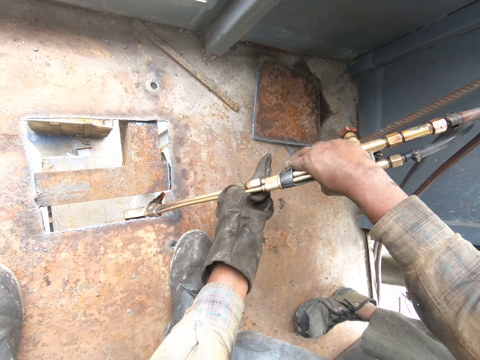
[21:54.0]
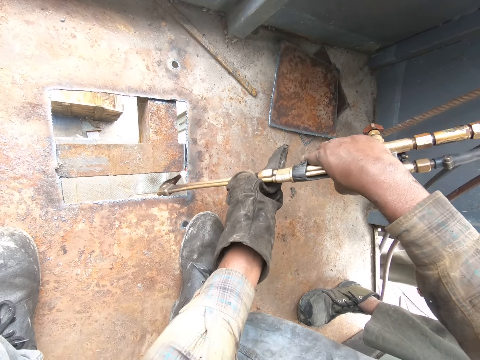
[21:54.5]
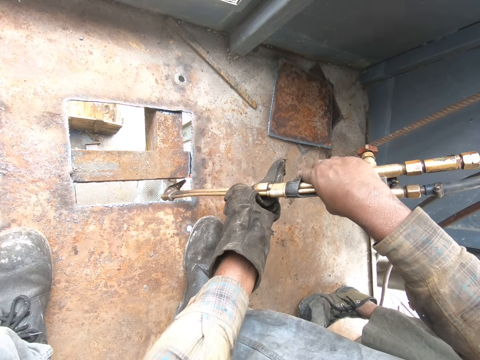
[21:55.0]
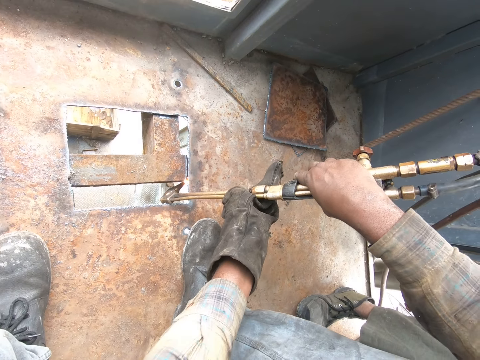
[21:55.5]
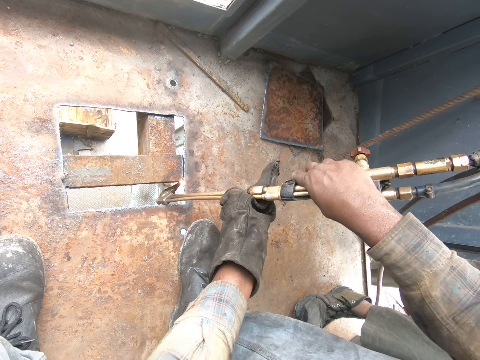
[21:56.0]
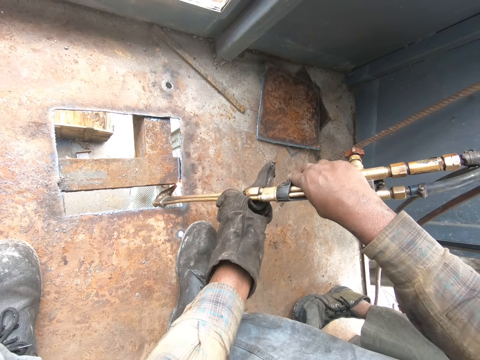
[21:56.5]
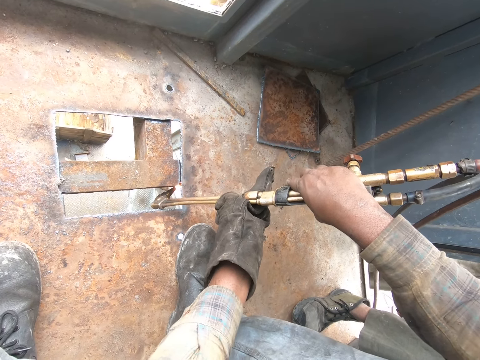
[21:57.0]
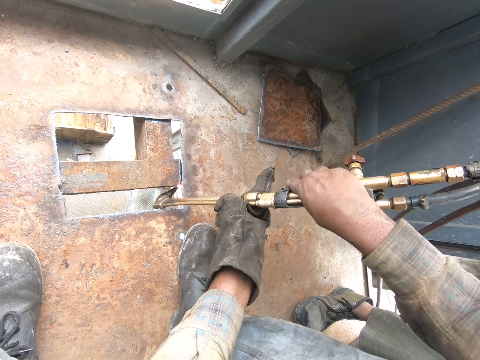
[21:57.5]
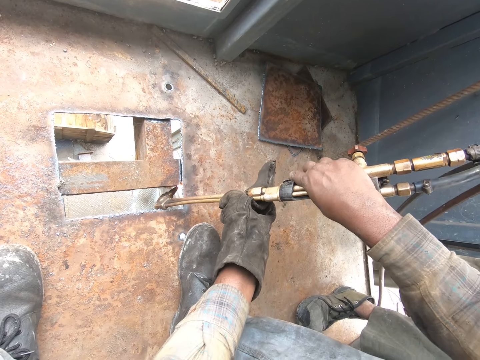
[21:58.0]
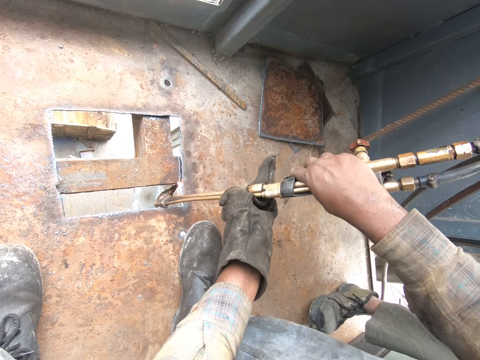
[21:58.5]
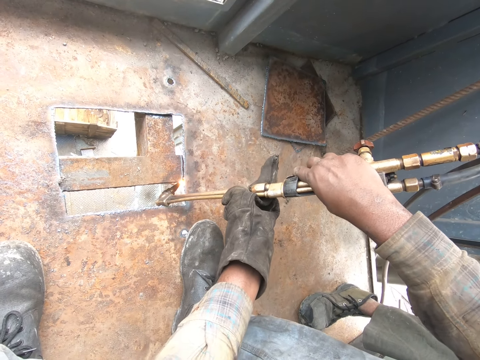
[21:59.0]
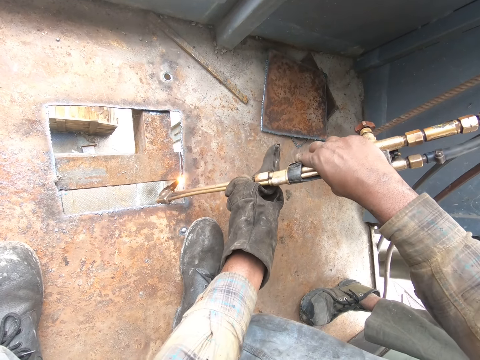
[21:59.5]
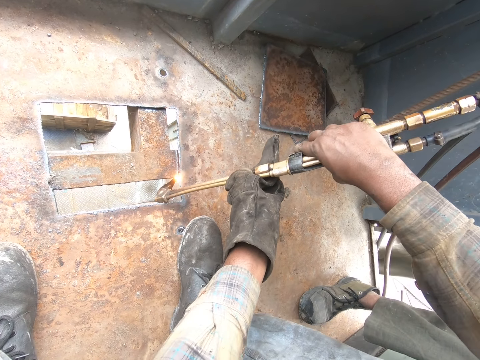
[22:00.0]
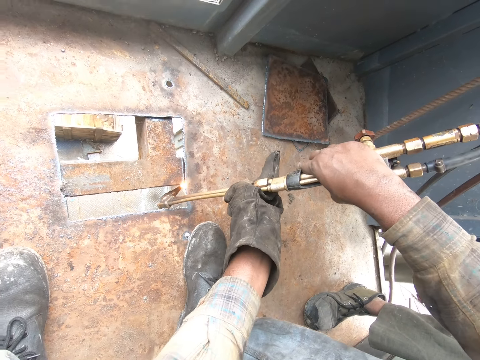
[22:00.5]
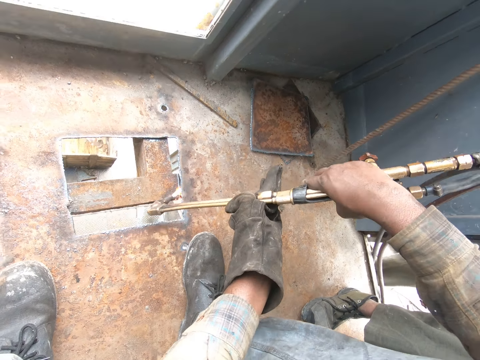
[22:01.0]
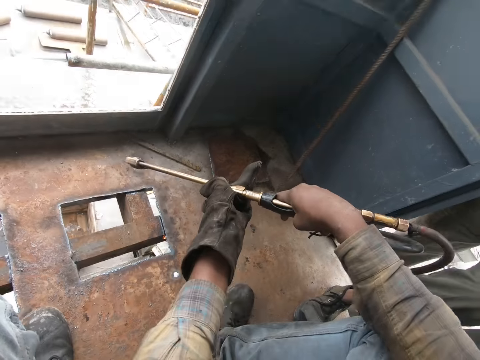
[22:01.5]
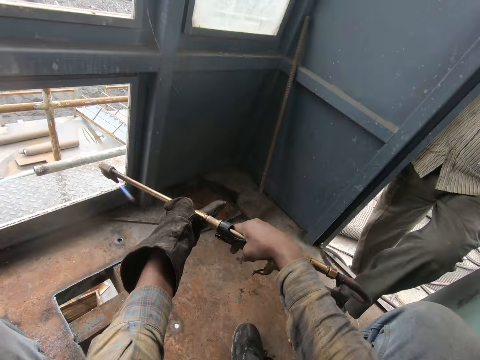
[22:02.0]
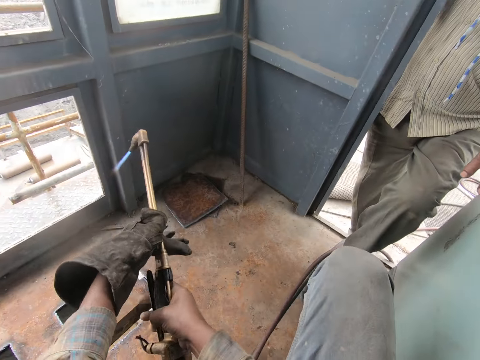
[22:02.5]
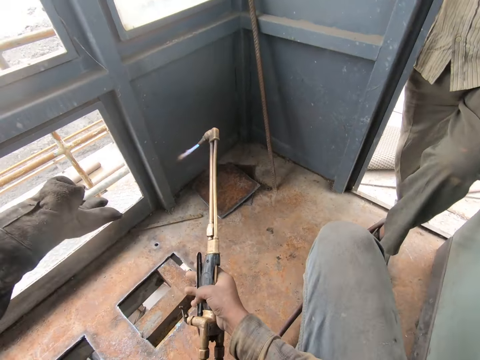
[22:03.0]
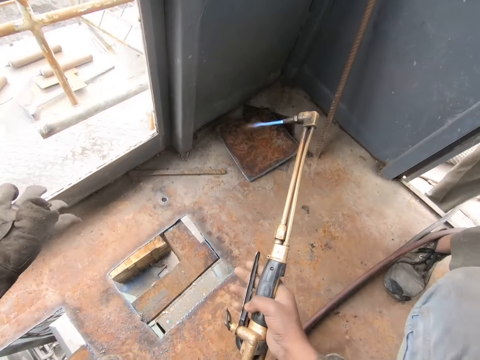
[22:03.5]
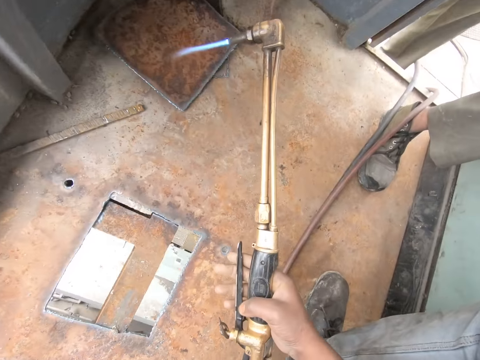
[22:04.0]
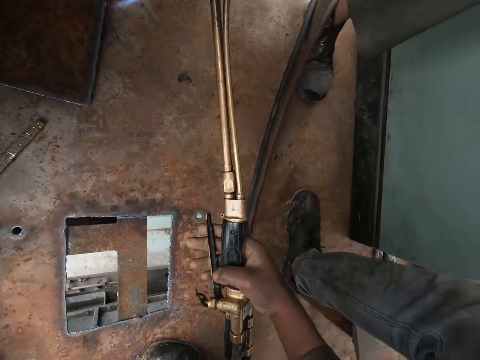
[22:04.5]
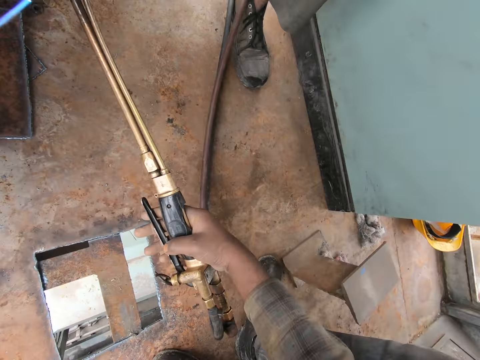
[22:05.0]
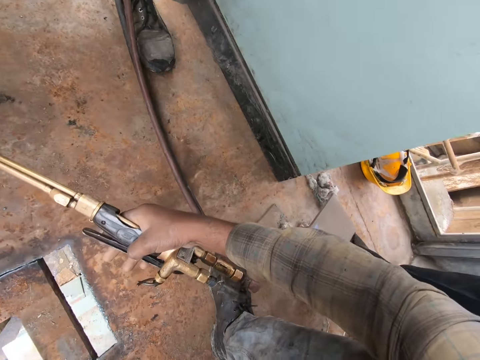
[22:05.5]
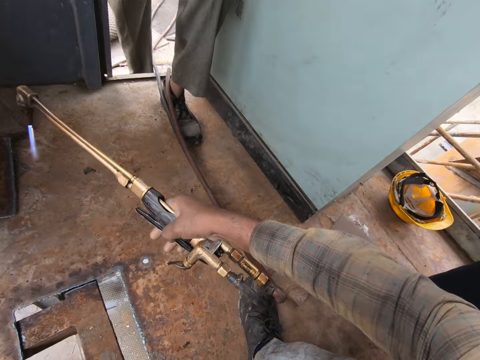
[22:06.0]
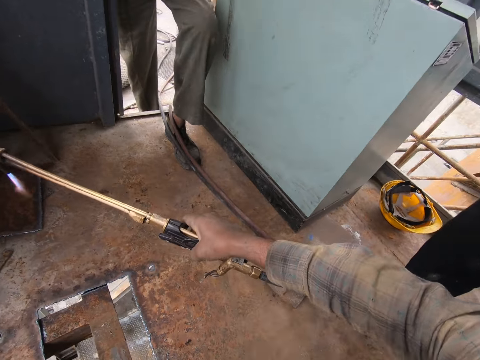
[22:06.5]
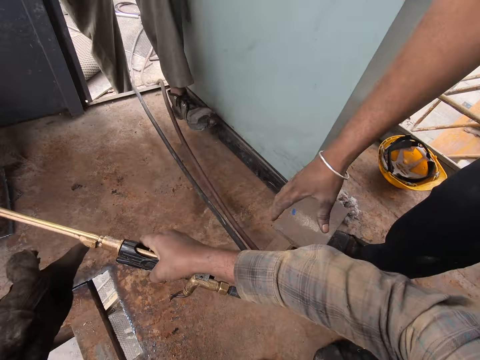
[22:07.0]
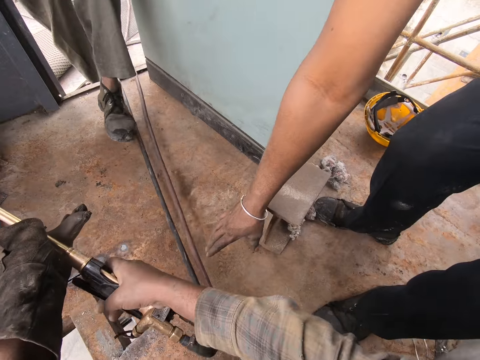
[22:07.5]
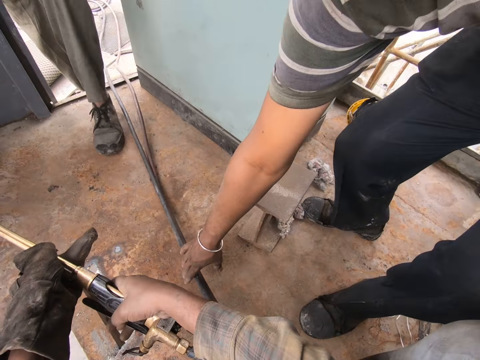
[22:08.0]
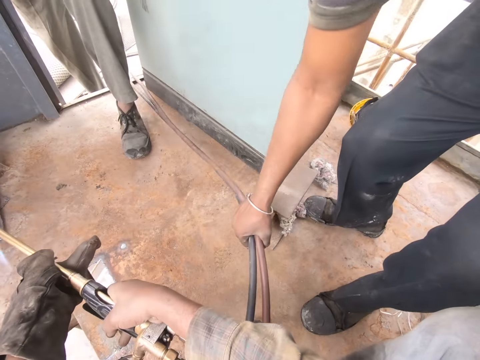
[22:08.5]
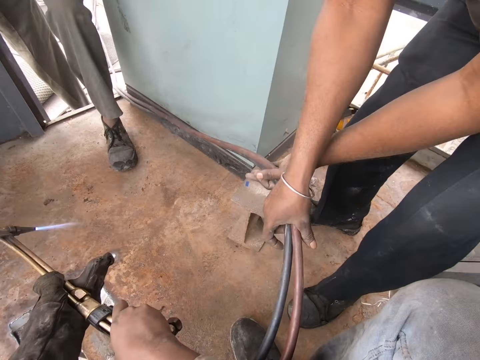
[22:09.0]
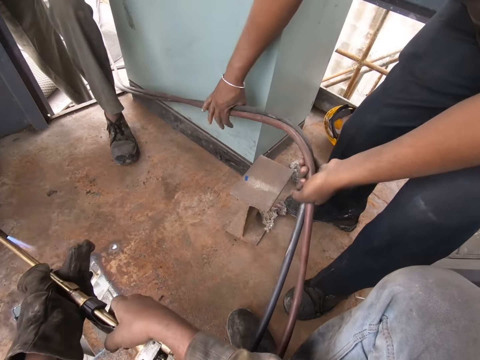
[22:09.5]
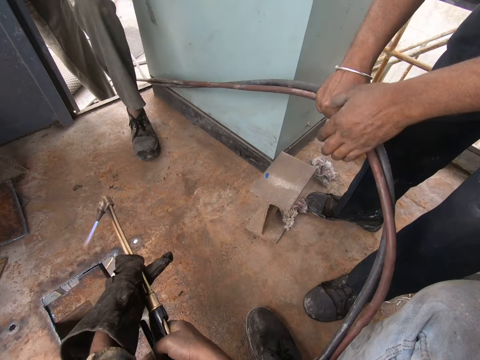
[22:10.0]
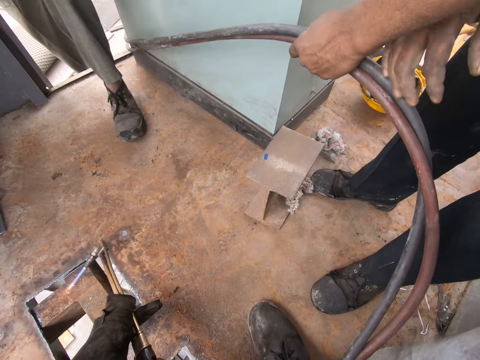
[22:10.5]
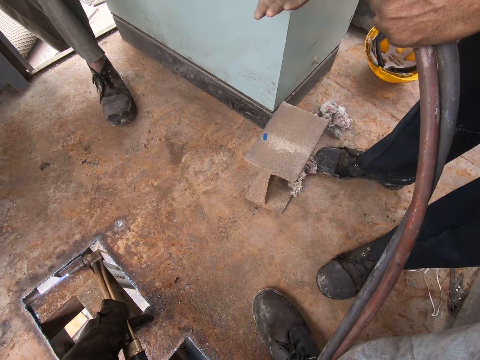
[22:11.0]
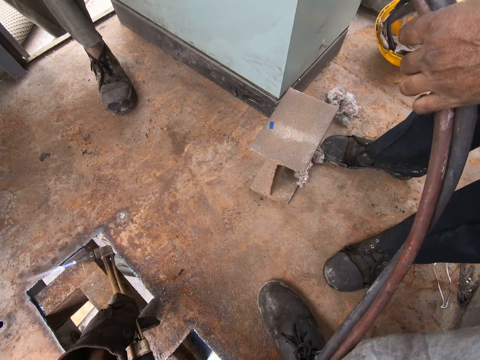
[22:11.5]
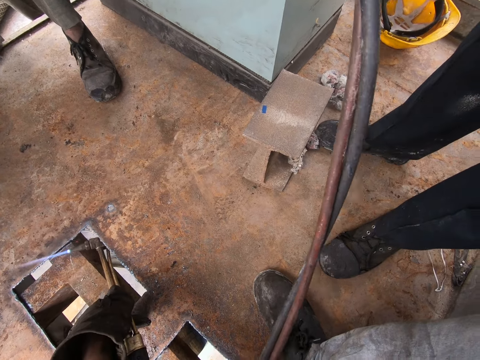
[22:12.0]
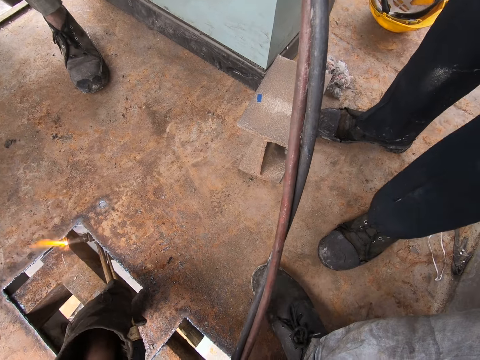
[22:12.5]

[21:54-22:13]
The camera wearer welds. They hold the welding torch. They interact with the man. Another person picks up the blow torch pipes. The other person pulls the blow torch pipes.

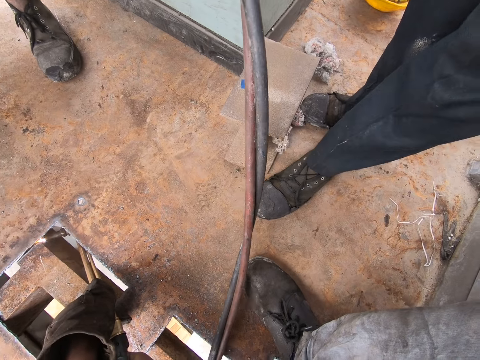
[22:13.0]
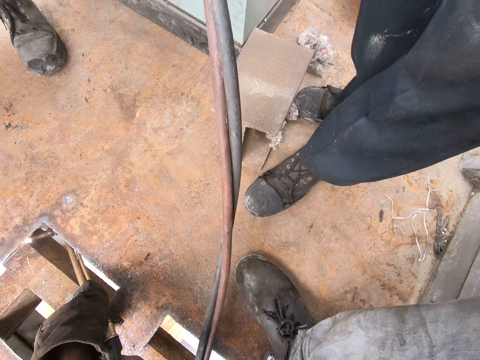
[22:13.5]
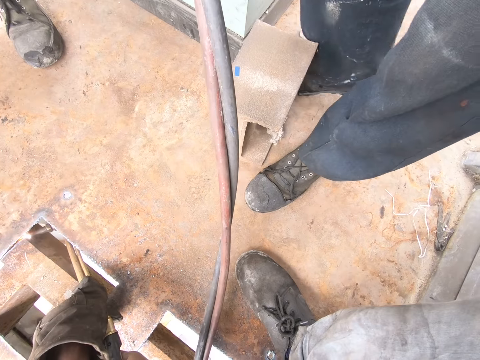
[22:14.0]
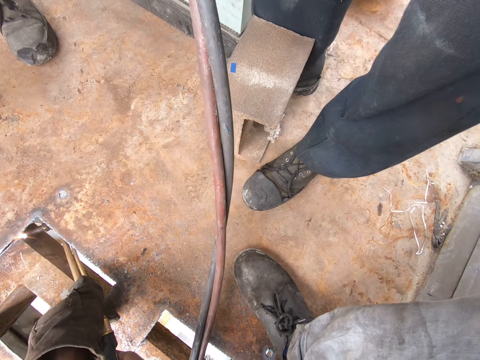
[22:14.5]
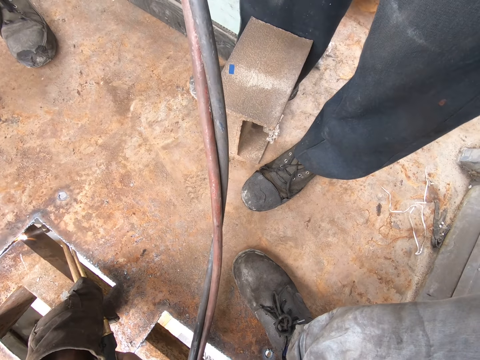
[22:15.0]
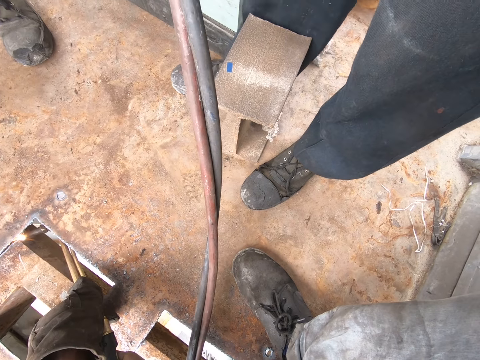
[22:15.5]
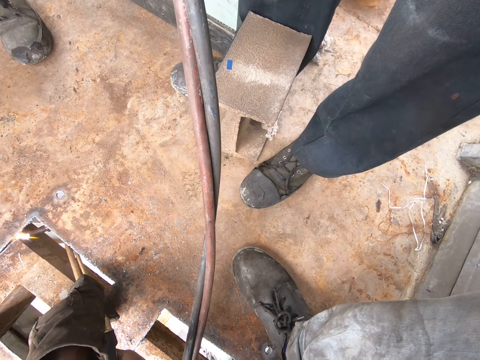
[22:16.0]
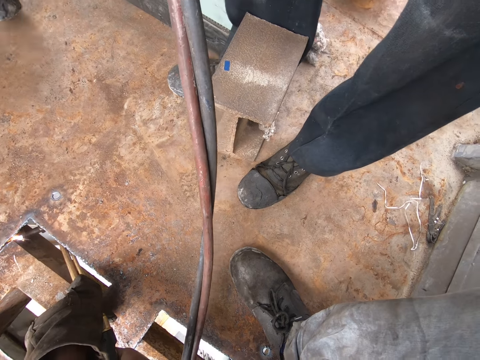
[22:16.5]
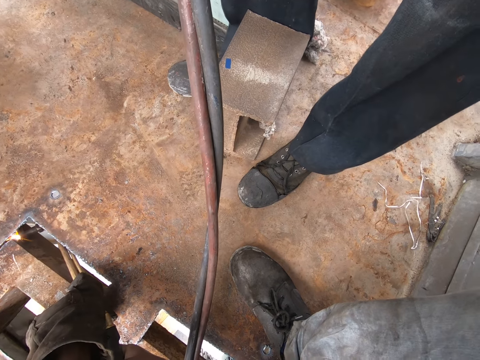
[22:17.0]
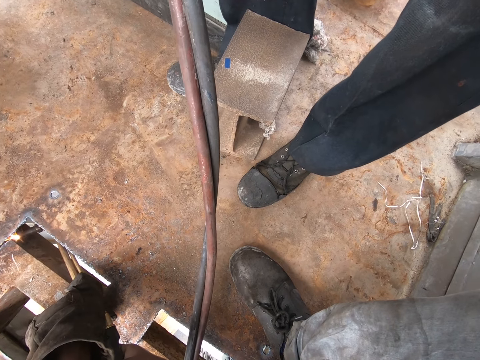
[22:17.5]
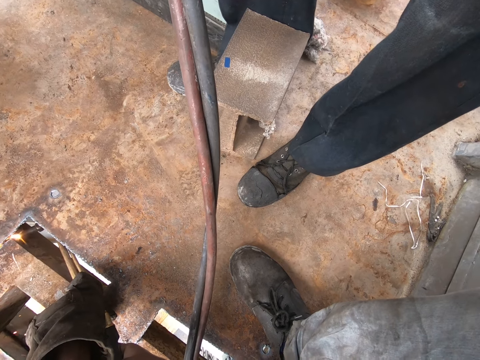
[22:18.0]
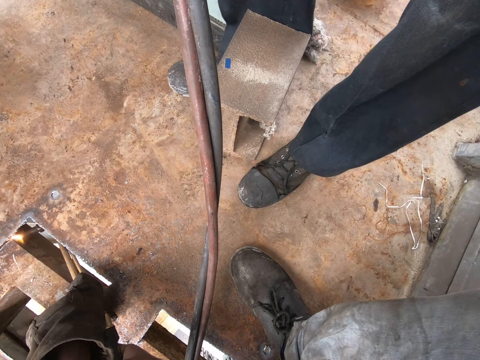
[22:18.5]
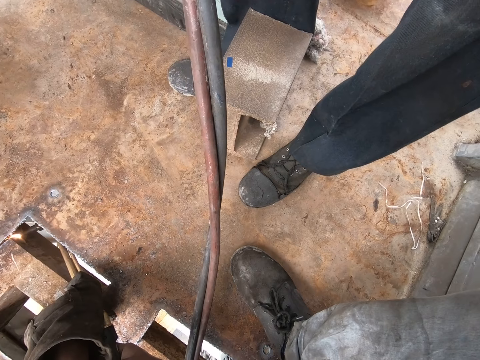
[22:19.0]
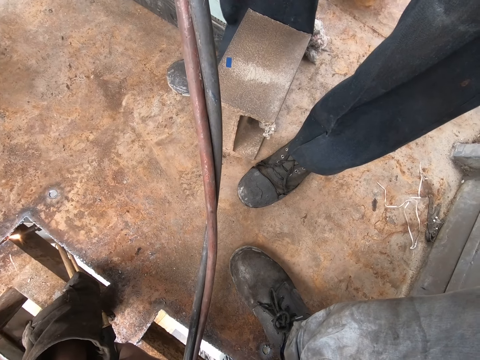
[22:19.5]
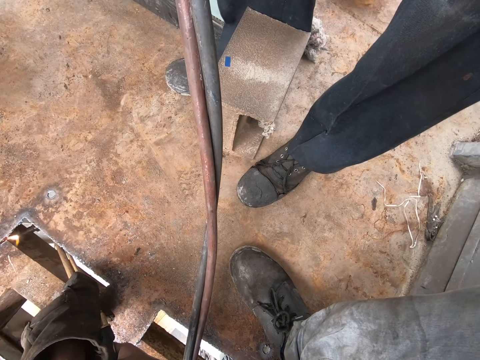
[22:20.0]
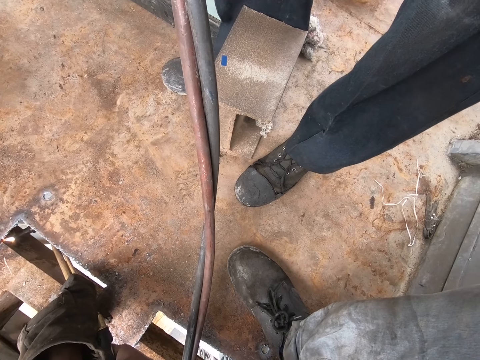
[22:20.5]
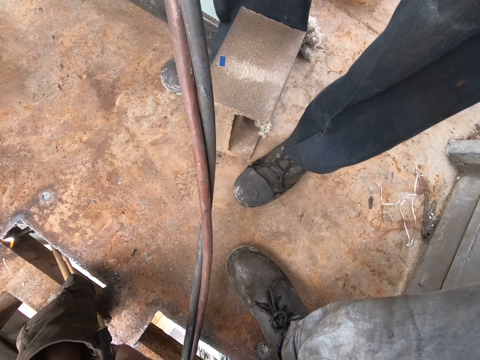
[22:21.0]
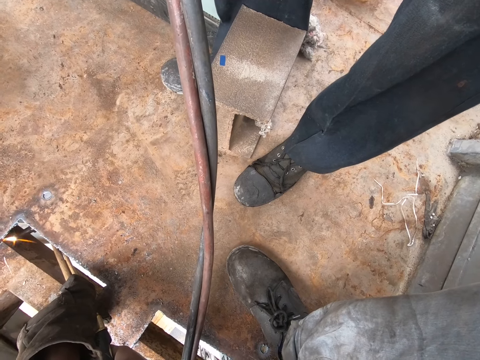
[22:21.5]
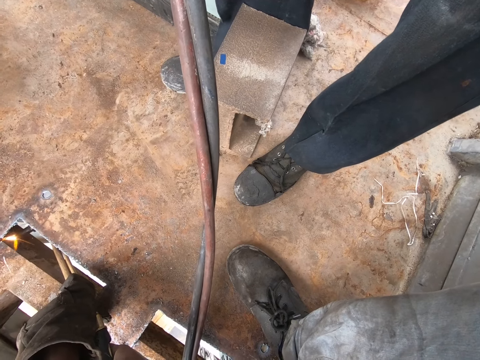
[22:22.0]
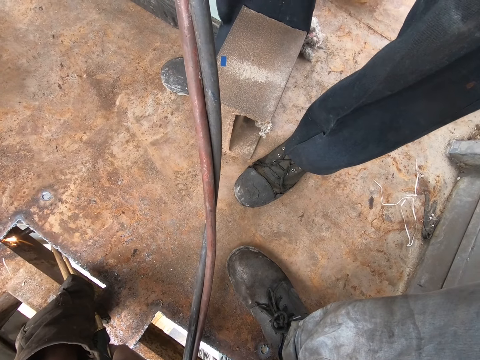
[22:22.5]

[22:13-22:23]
The person holds the blow torch pipes. The camera wearer welds the metals.
